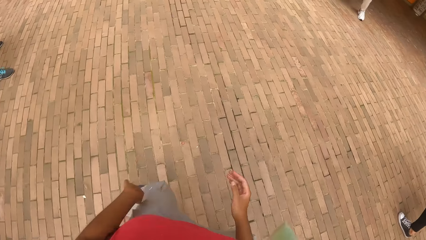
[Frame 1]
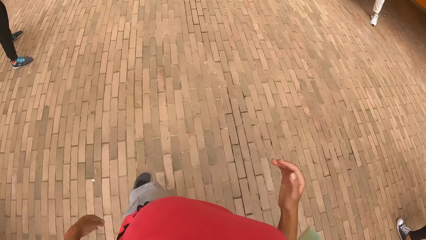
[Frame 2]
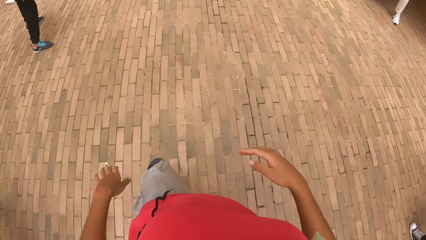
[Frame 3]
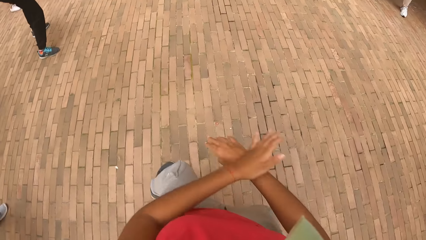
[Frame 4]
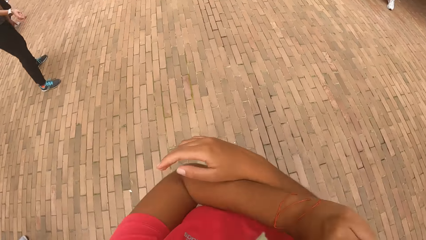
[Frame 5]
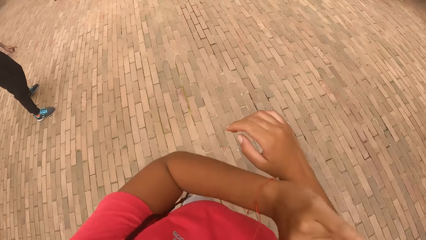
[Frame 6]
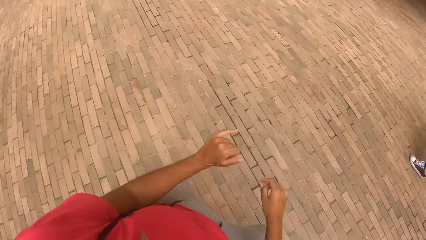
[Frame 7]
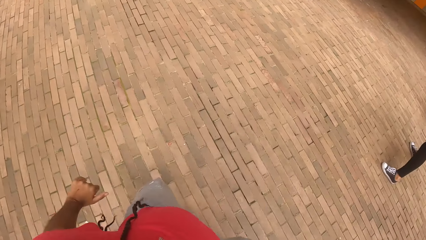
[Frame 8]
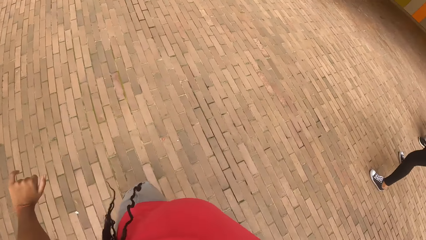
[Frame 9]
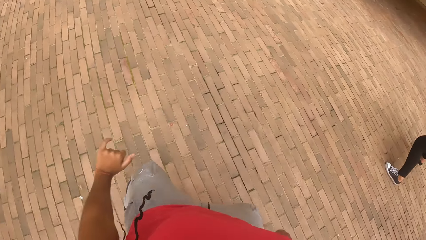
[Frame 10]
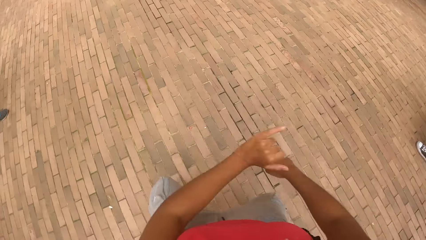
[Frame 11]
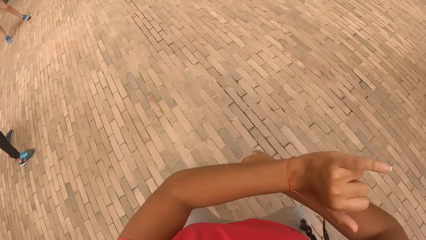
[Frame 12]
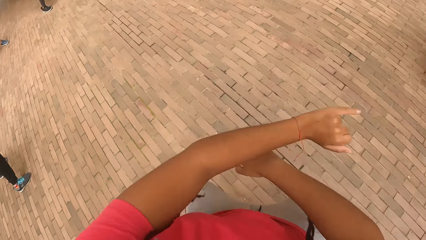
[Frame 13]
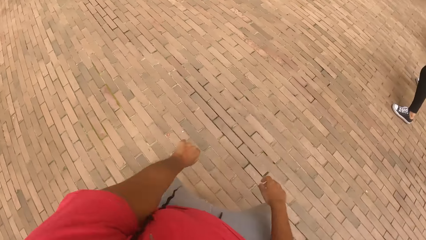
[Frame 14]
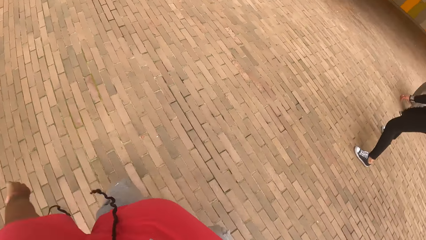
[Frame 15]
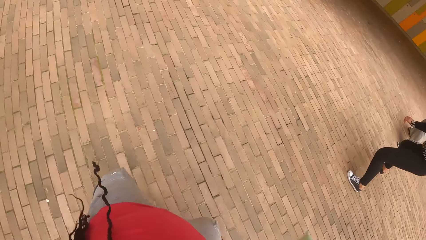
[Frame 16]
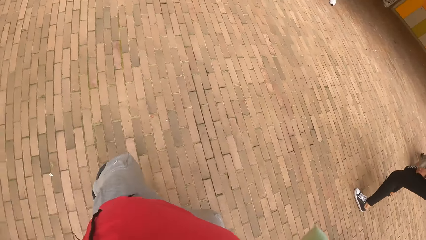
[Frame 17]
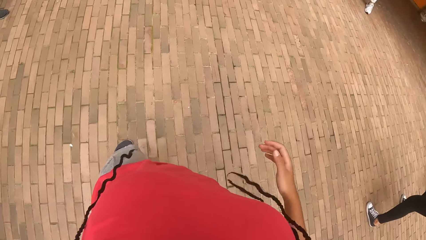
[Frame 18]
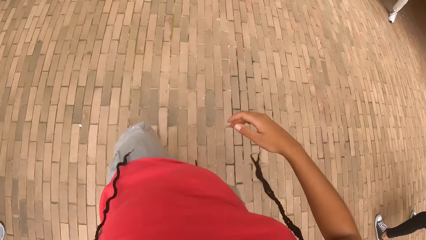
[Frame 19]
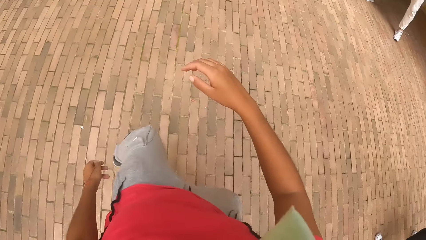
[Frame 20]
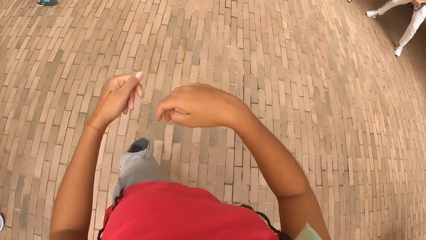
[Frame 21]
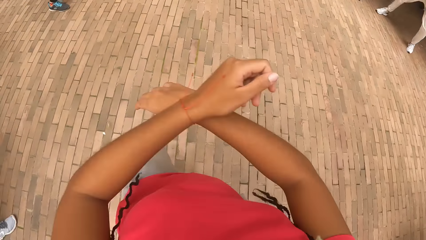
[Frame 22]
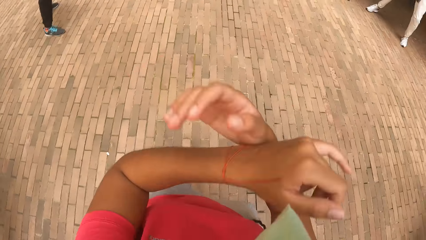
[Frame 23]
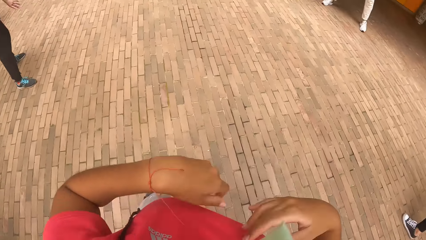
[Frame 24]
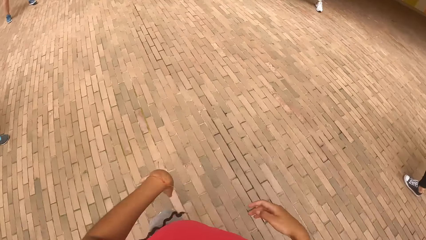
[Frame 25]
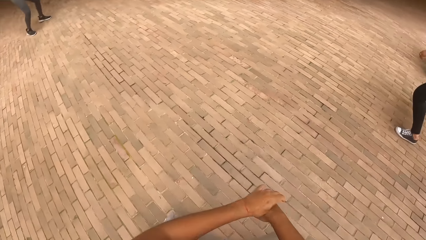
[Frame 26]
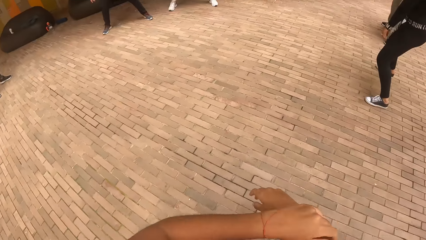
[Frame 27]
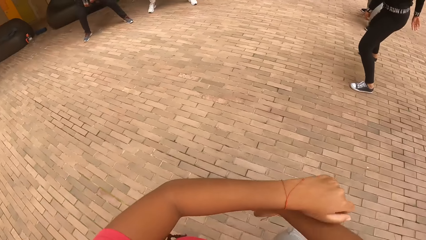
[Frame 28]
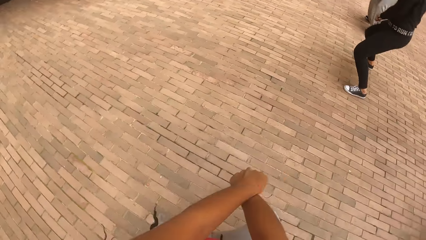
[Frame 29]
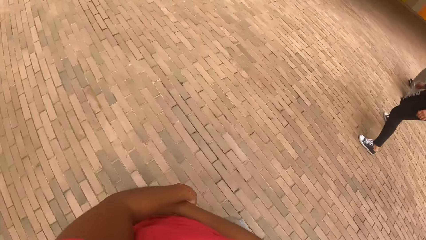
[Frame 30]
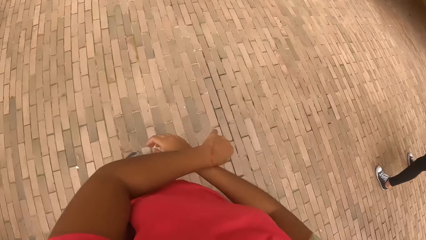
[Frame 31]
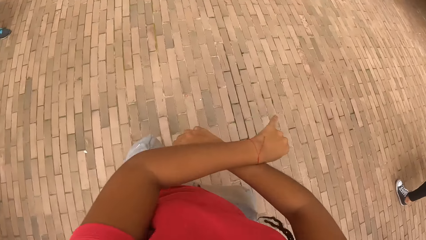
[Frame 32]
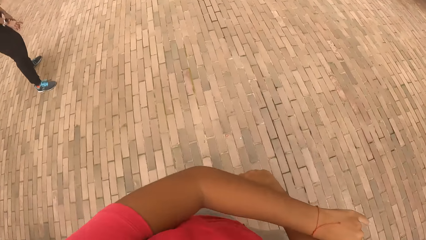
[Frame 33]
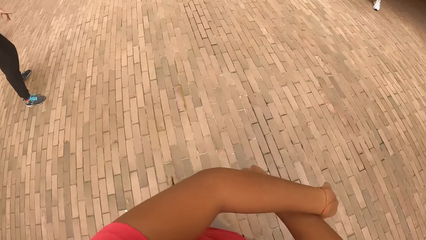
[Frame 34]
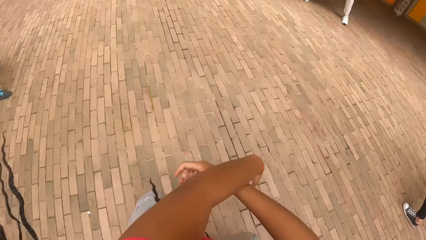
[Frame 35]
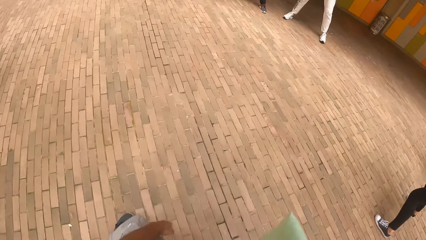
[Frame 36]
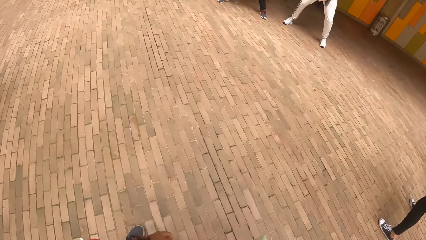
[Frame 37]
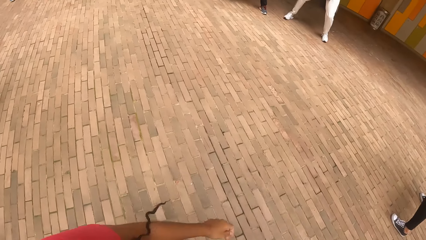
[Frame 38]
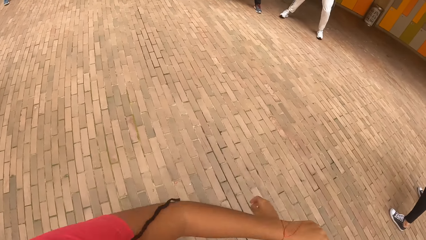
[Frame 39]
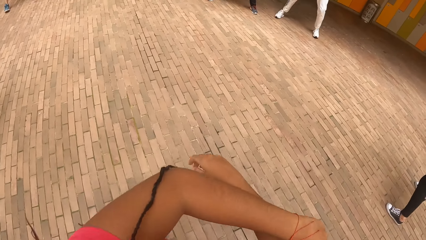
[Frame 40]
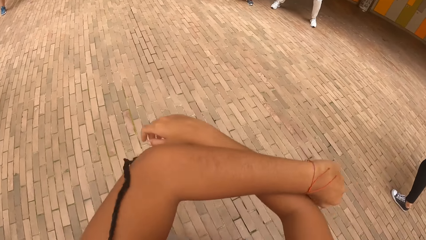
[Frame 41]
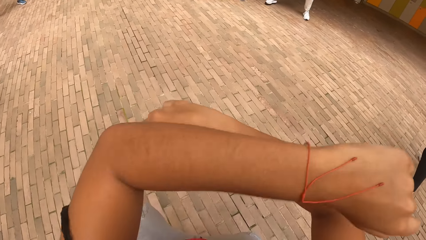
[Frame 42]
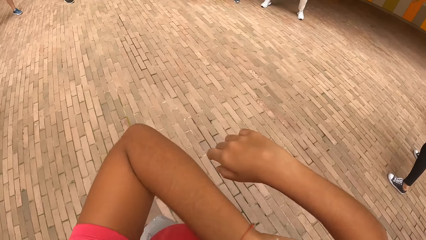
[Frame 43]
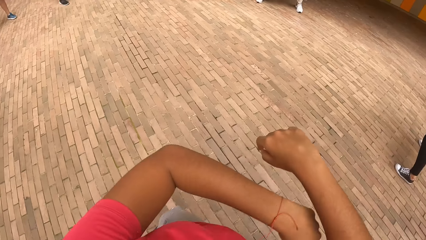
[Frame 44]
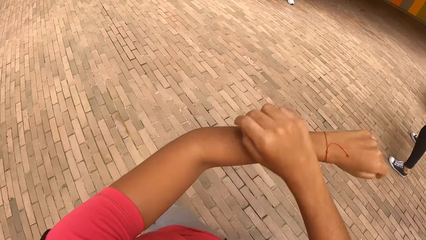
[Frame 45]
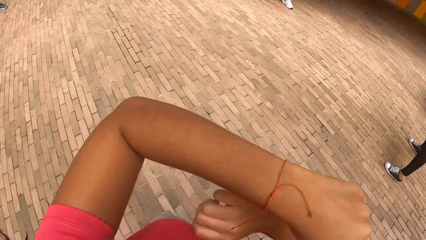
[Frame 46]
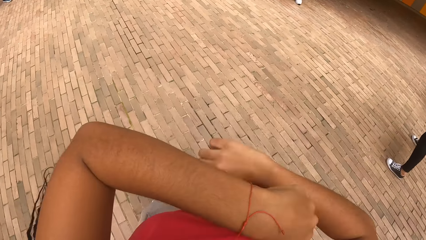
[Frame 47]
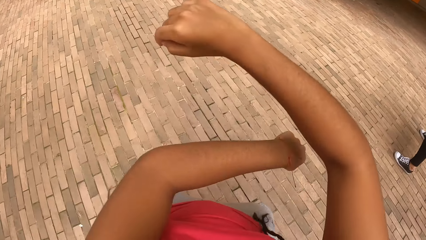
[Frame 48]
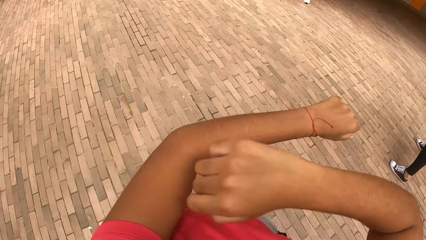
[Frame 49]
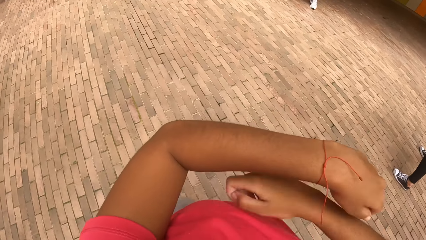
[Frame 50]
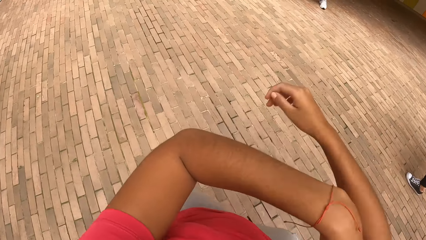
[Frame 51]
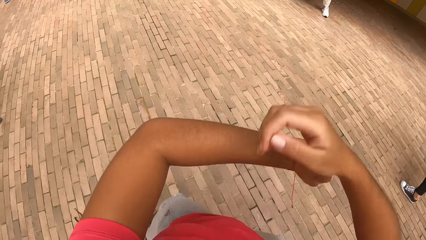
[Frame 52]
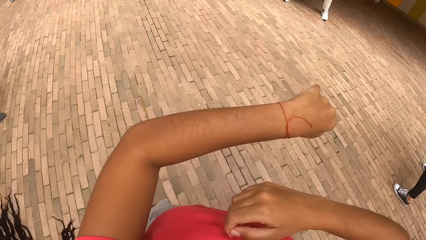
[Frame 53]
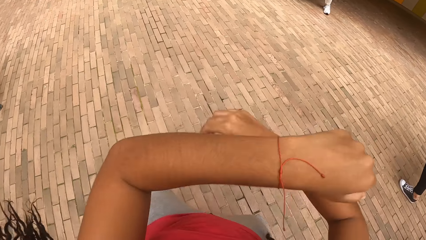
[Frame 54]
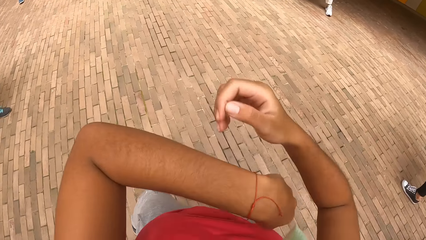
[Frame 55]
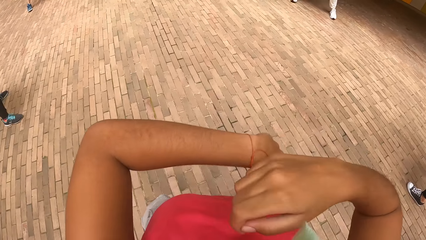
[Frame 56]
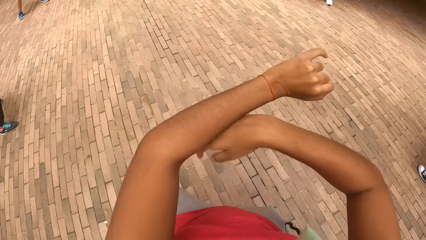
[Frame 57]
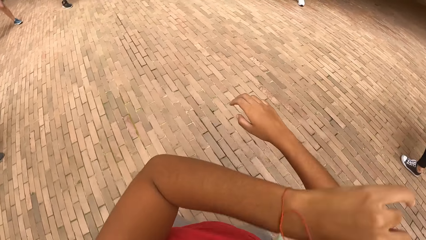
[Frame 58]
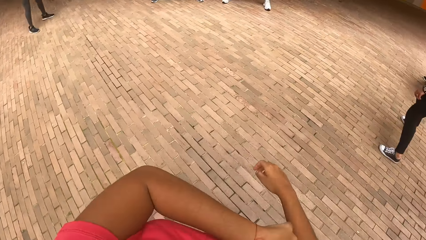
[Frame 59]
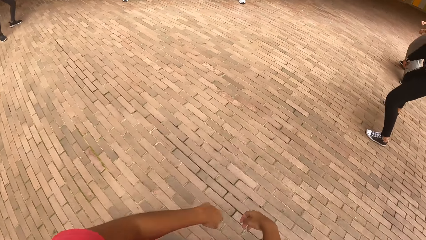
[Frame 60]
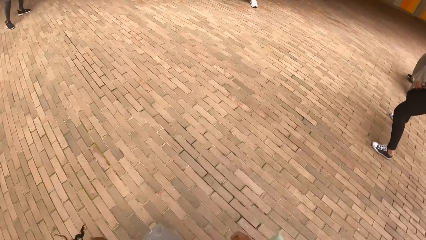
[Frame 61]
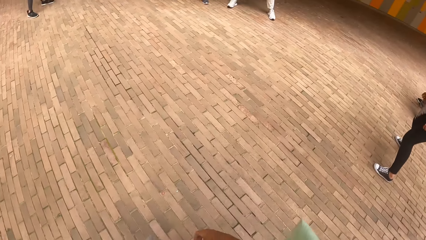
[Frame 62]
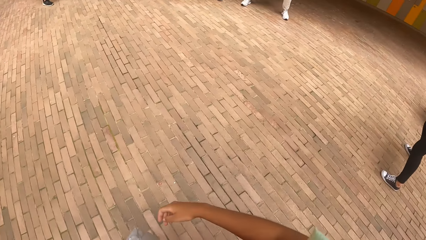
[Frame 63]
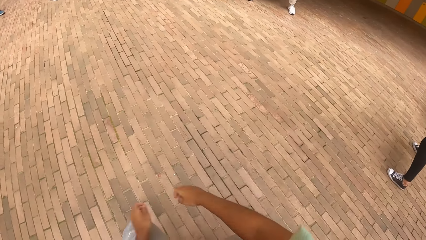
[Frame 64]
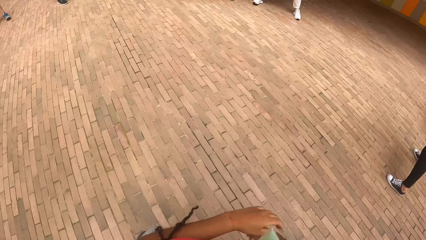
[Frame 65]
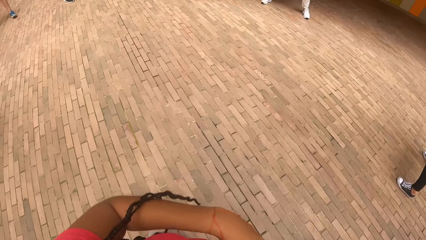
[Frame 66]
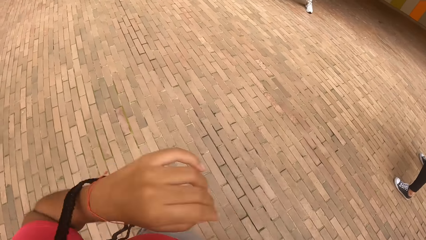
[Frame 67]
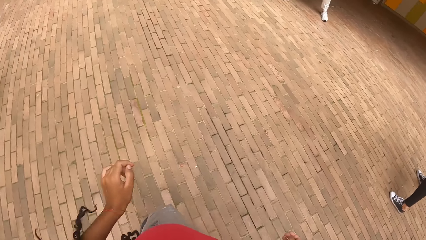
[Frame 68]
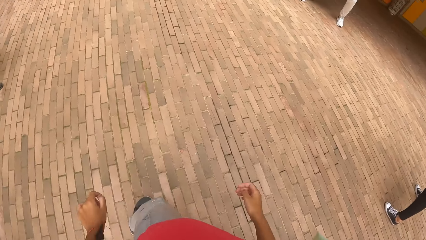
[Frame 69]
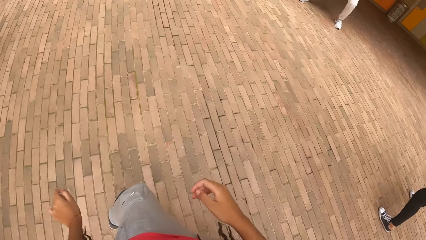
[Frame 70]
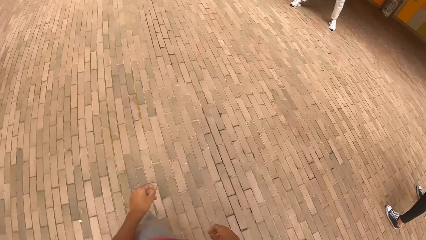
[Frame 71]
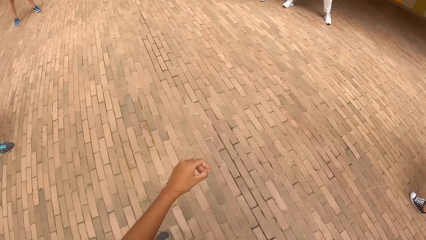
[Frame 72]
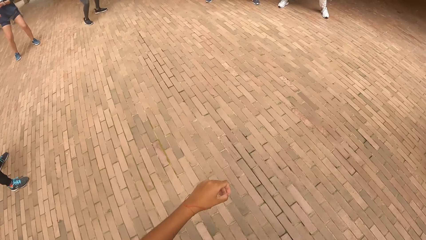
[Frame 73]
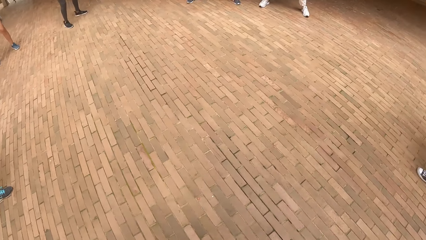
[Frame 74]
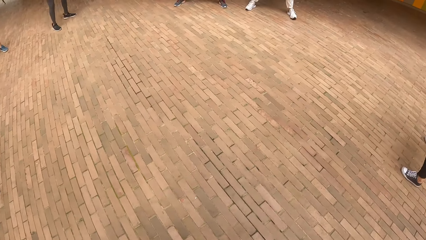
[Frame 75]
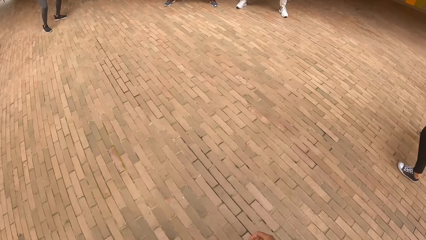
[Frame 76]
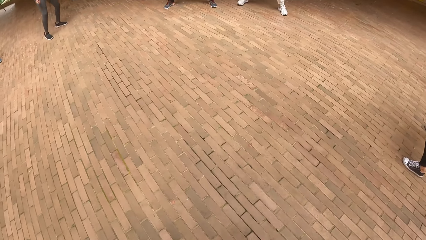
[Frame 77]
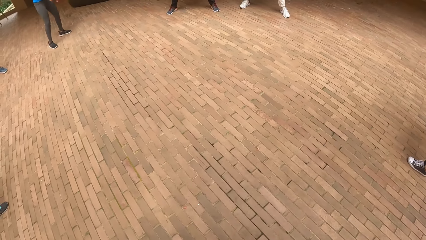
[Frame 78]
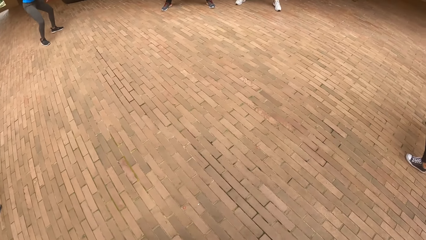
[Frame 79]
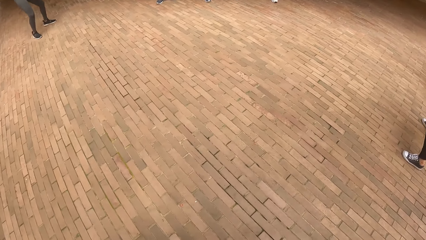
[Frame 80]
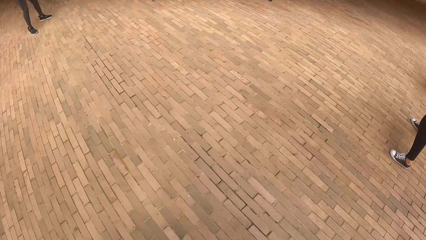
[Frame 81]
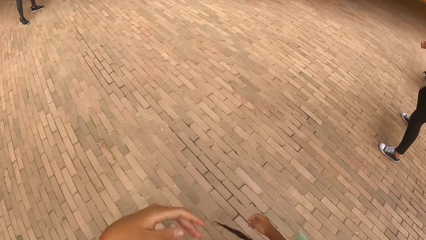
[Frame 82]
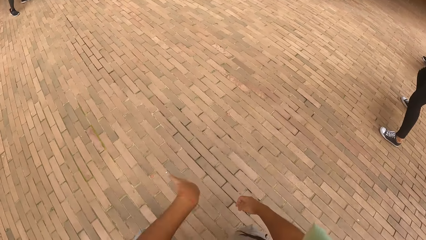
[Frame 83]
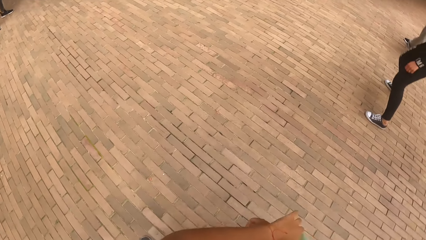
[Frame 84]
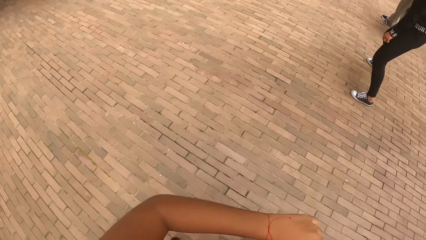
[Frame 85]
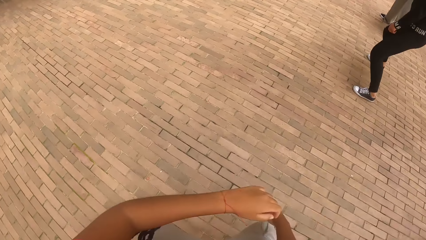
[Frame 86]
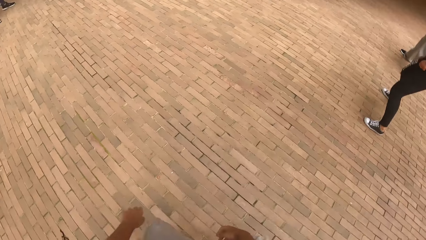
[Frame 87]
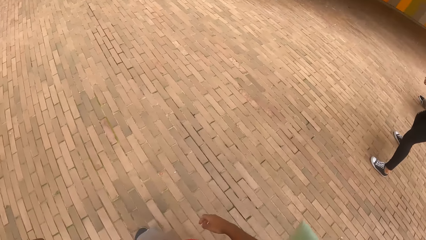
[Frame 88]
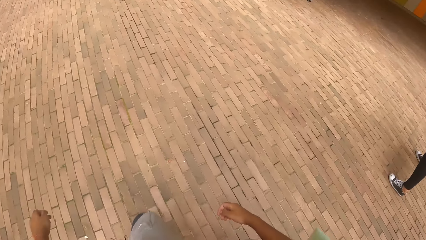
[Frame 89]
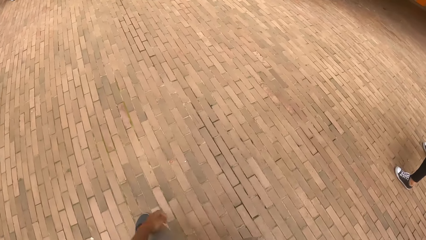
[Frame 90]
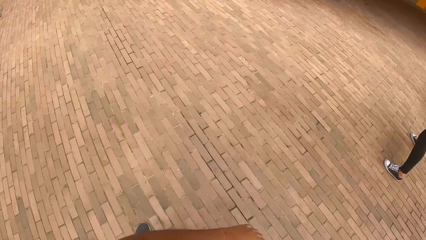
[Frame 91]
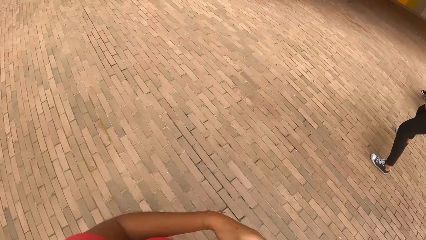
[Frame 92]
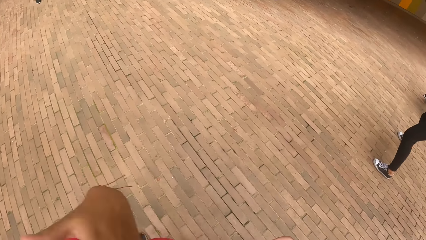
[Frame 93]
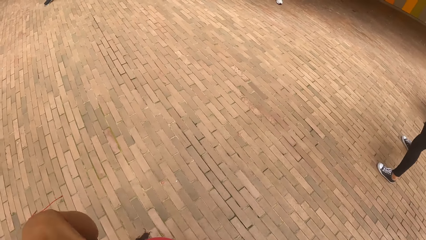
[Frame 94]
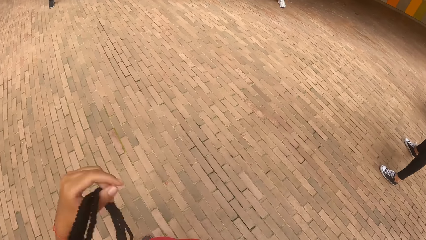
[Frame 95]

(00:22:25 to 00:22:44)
The camera wearer dances. They dance again.
